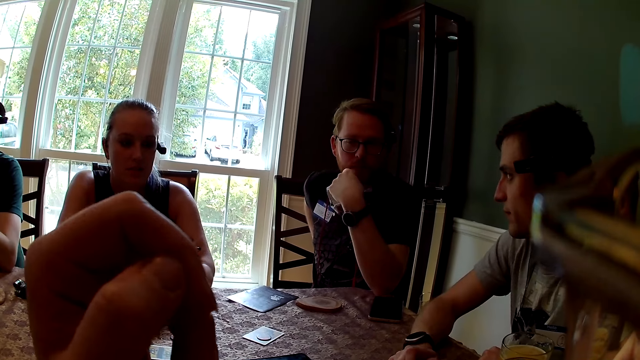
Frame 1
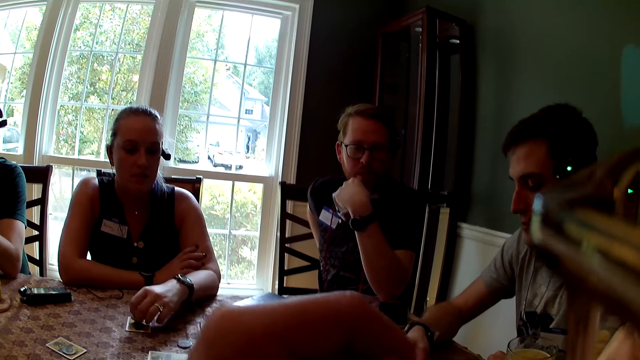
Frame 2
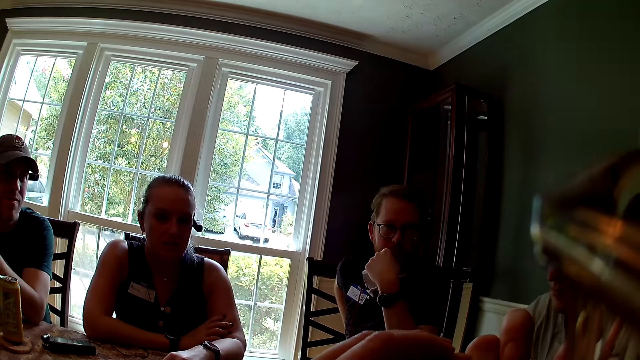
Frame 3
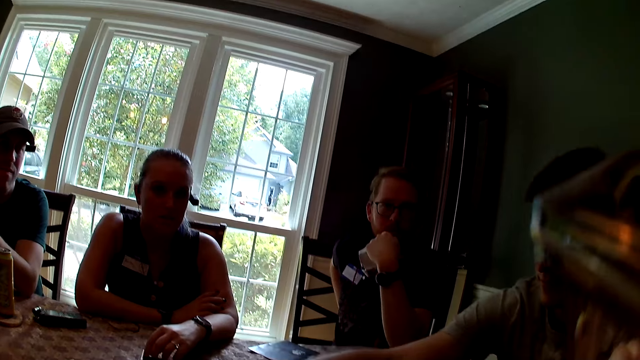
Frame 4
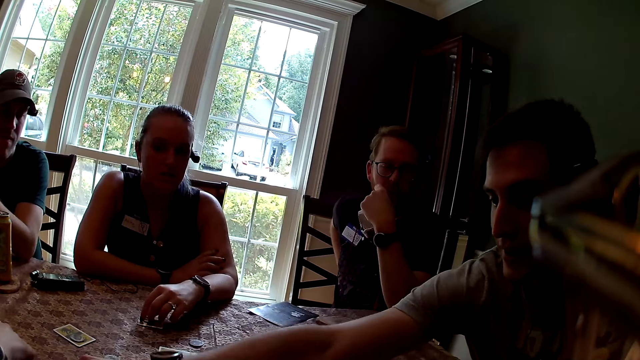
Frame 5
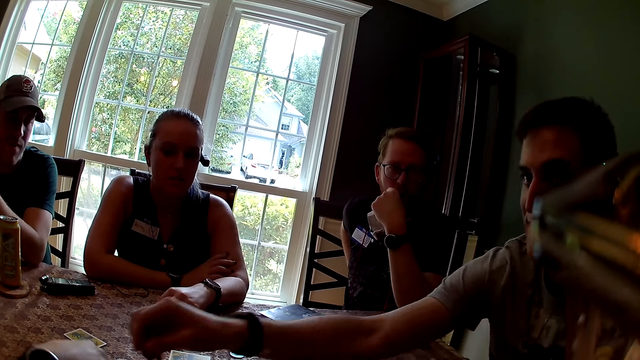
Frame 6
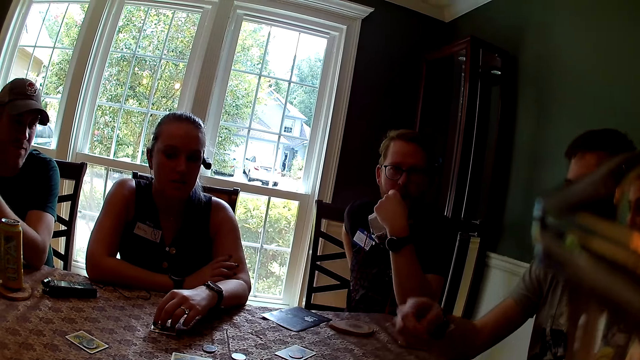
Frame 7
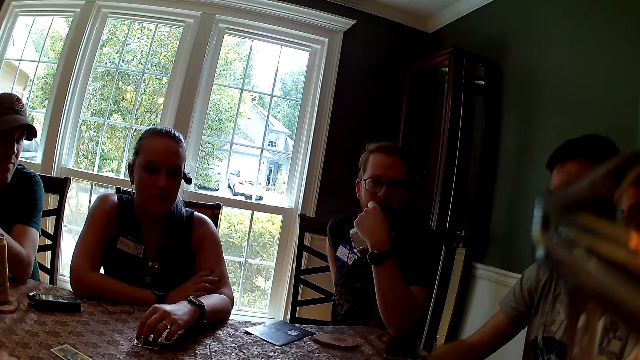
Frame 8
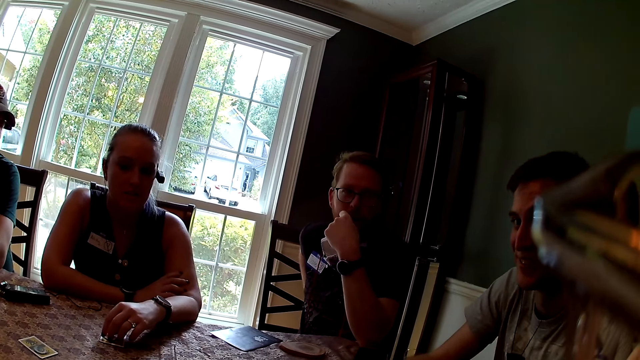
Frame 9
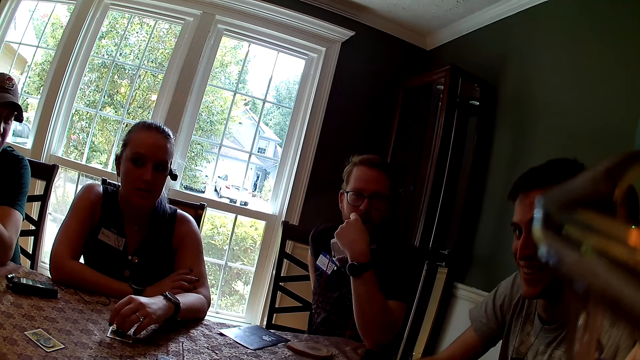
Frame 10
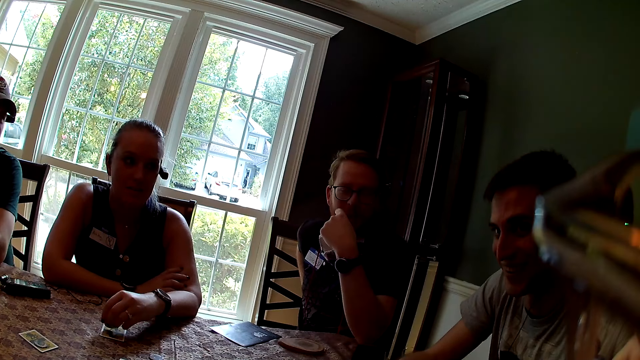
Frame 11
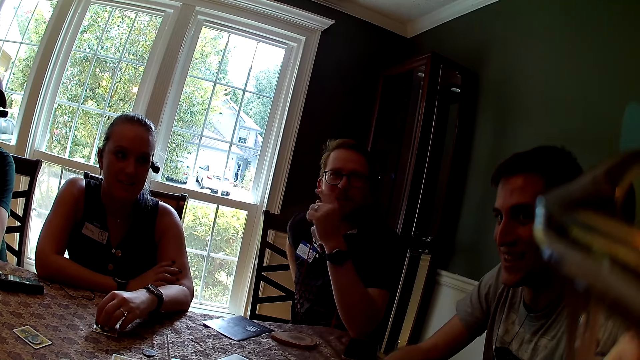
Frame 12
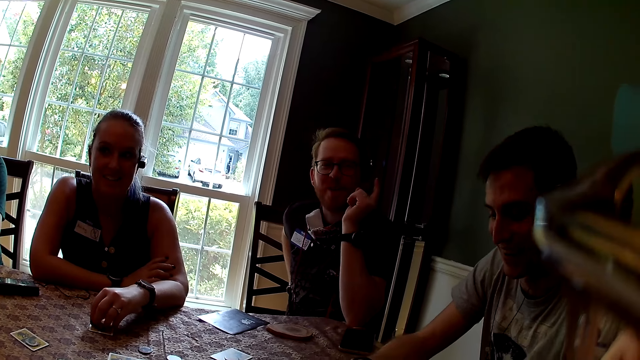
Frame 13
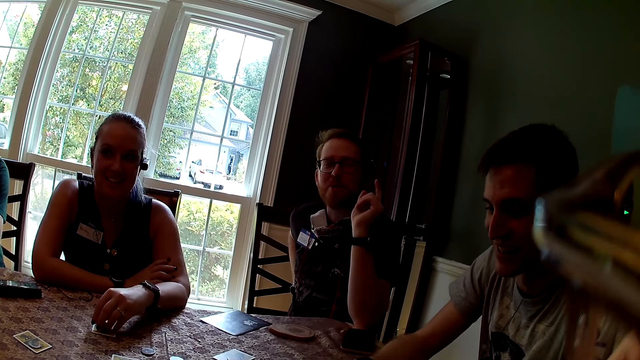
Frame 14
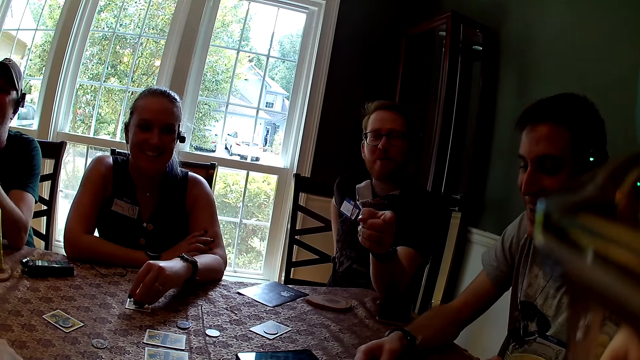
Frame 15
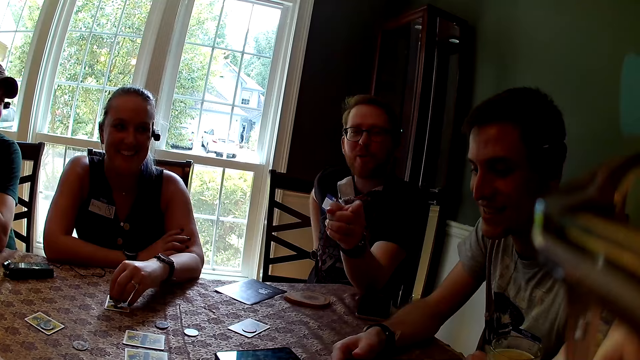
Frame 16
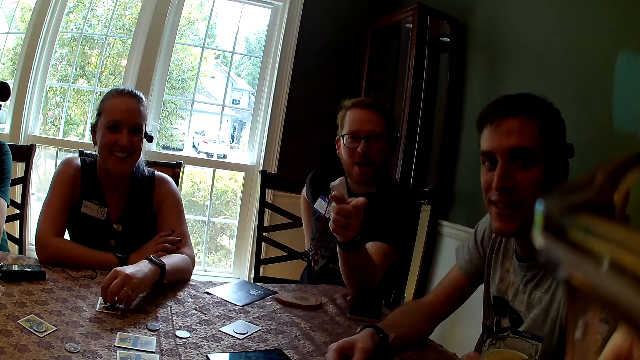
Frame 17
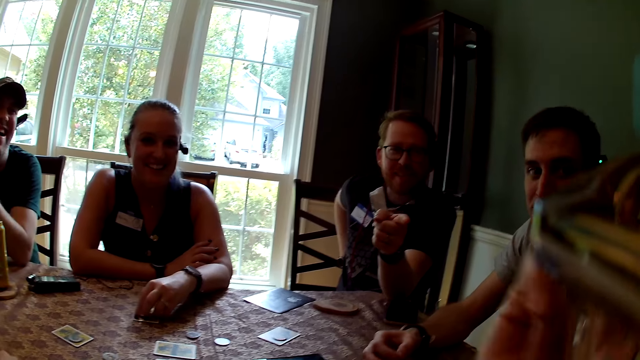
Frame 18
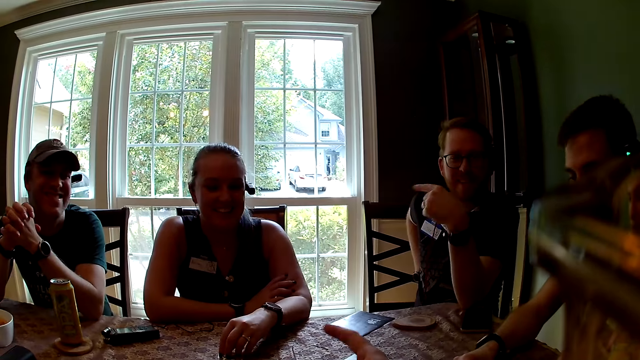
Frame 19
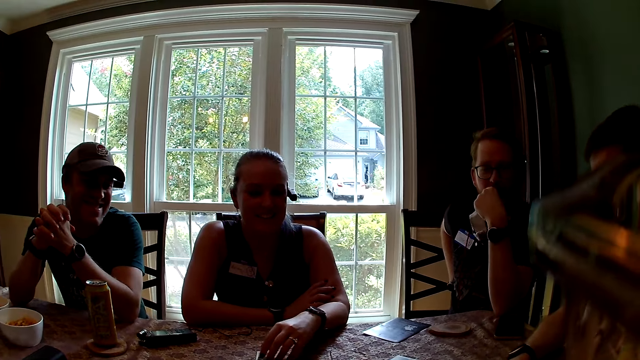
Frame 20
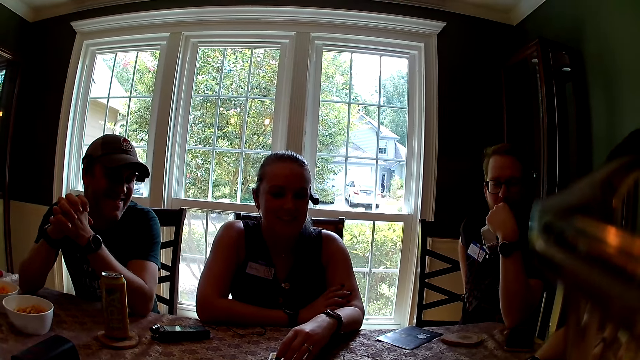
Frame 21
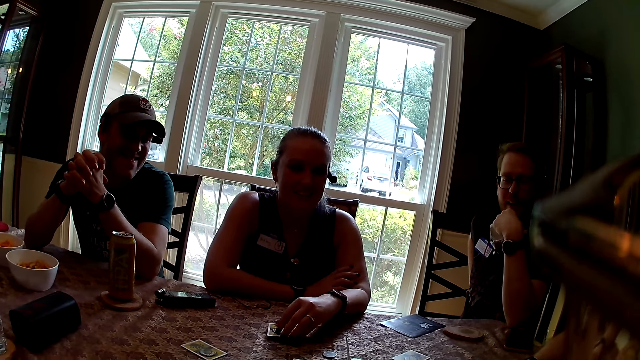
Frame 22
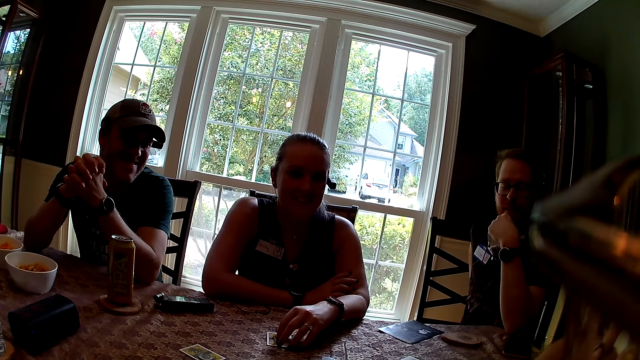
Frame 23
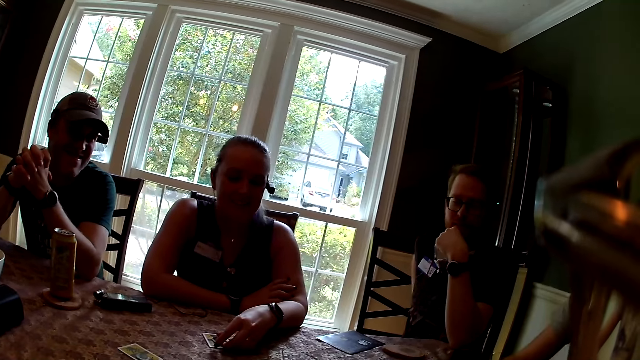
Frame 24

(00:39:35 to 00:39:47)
A man plays a token on the table with his right hand. The camera wearer looks around.

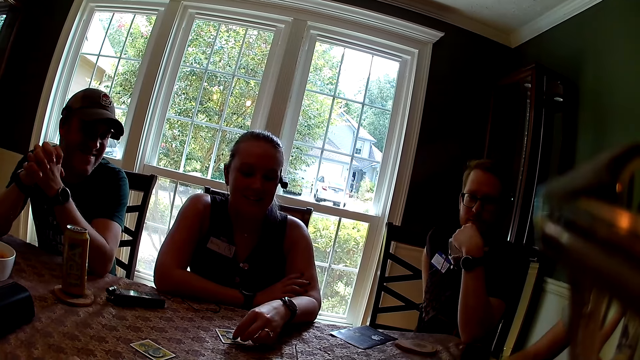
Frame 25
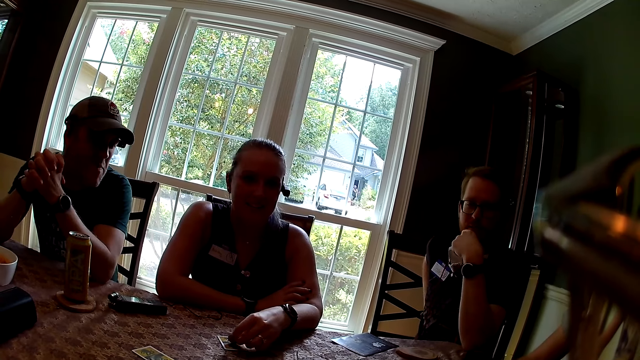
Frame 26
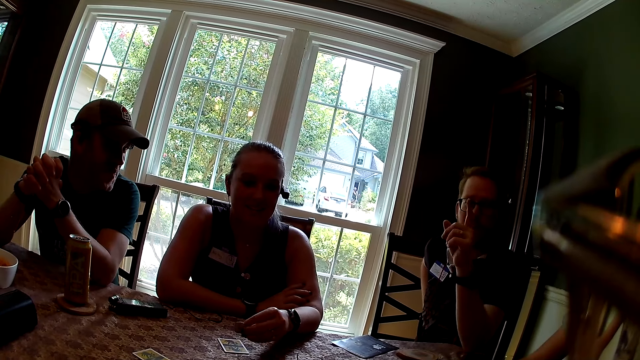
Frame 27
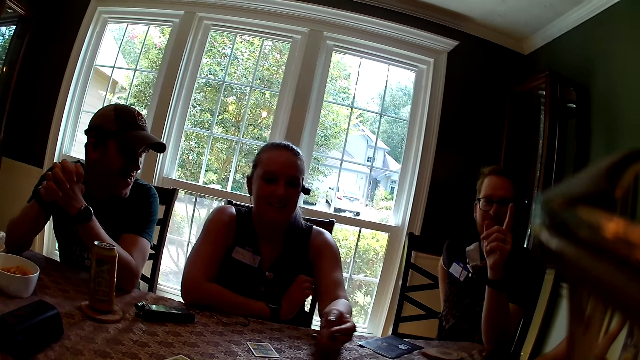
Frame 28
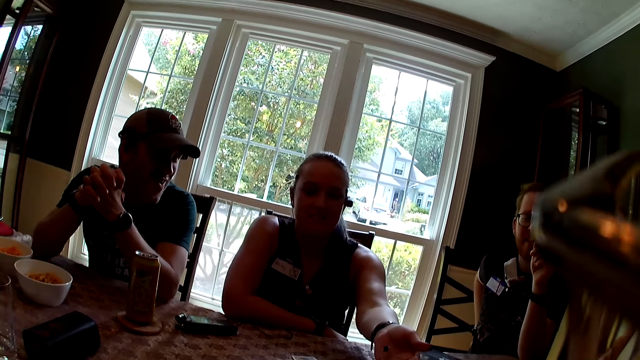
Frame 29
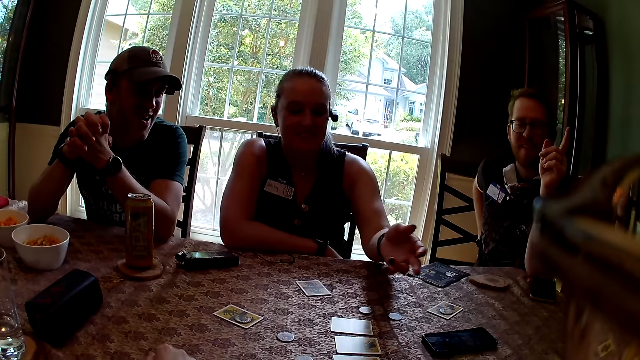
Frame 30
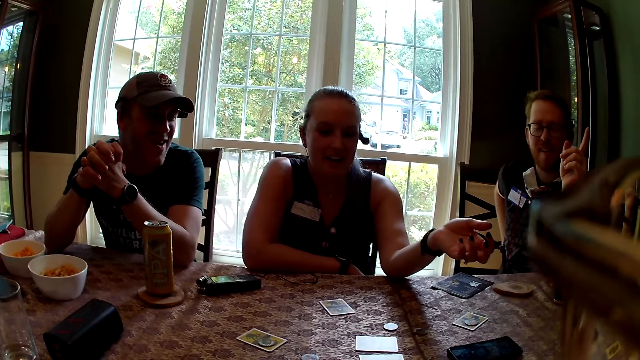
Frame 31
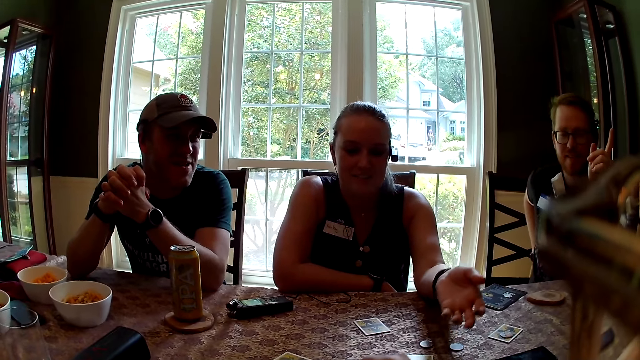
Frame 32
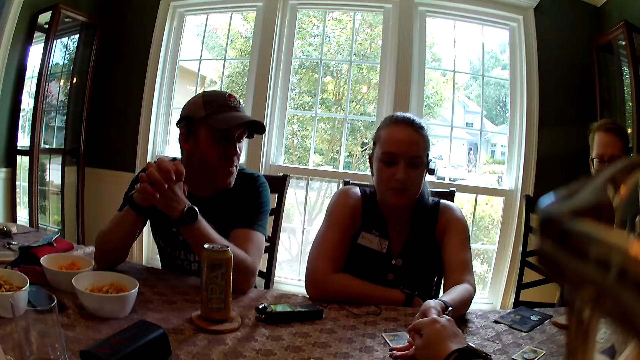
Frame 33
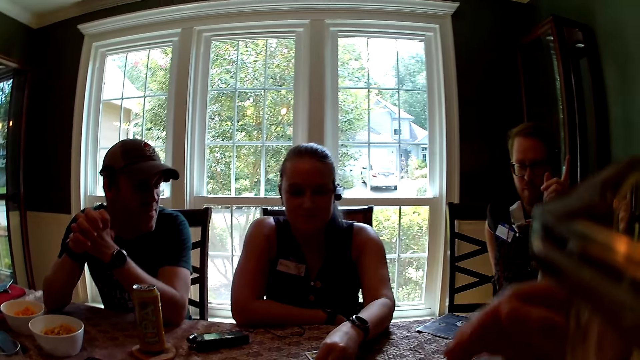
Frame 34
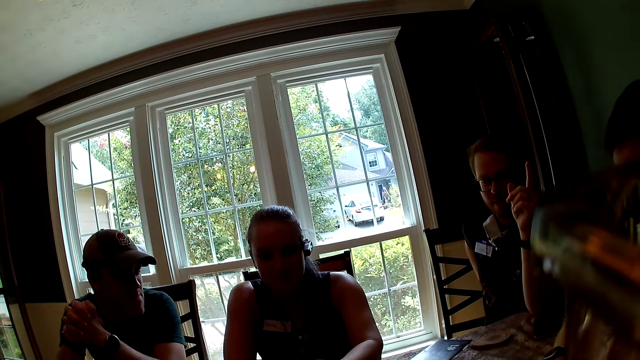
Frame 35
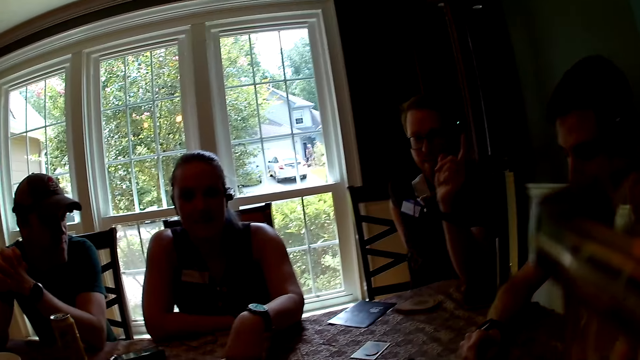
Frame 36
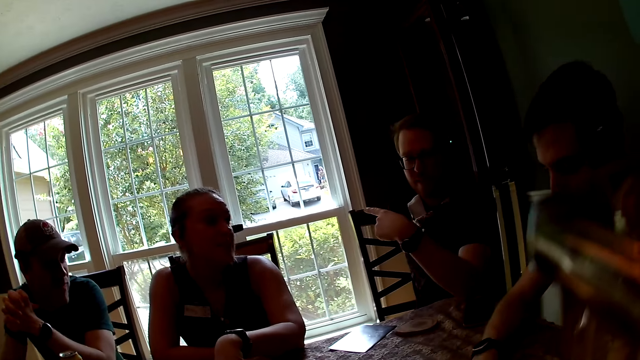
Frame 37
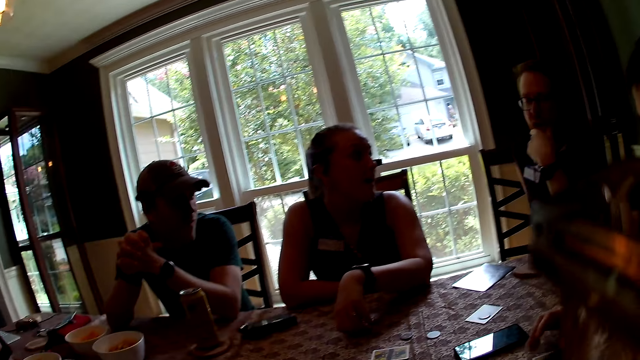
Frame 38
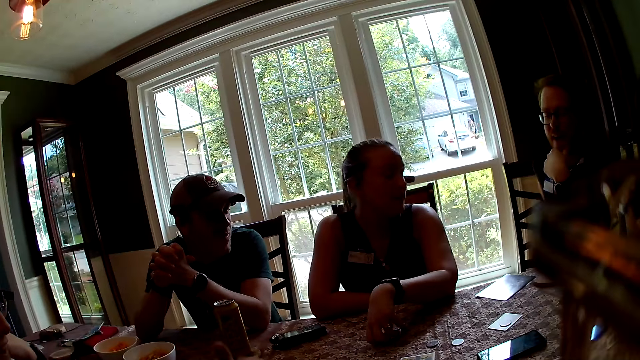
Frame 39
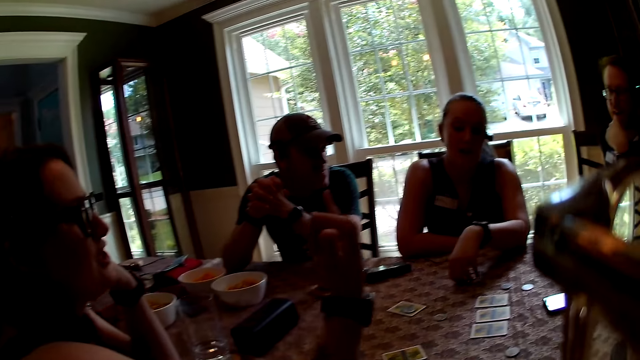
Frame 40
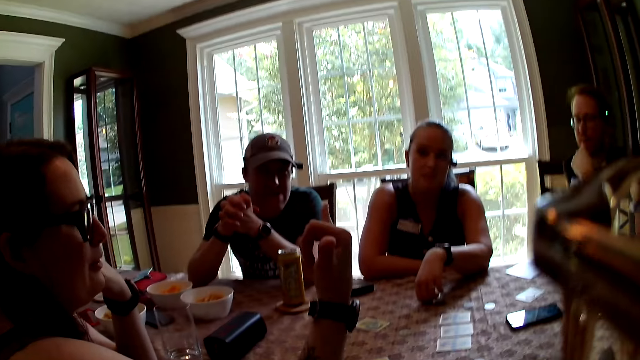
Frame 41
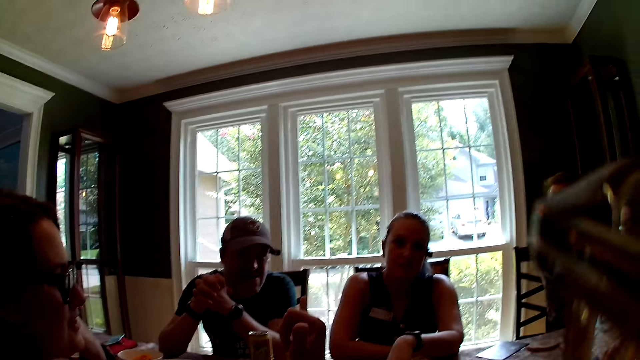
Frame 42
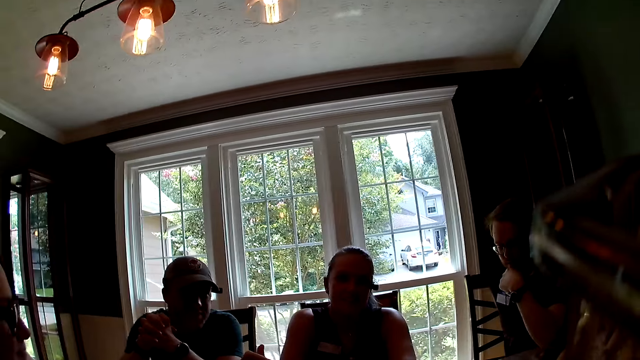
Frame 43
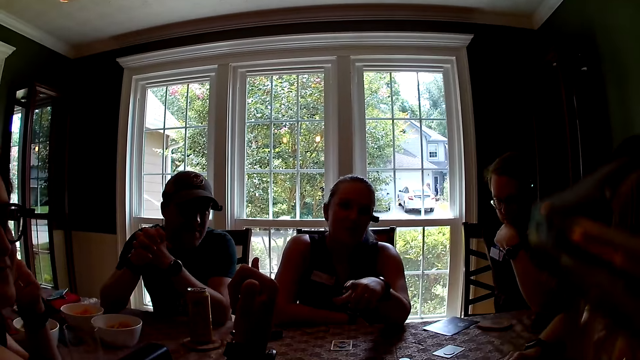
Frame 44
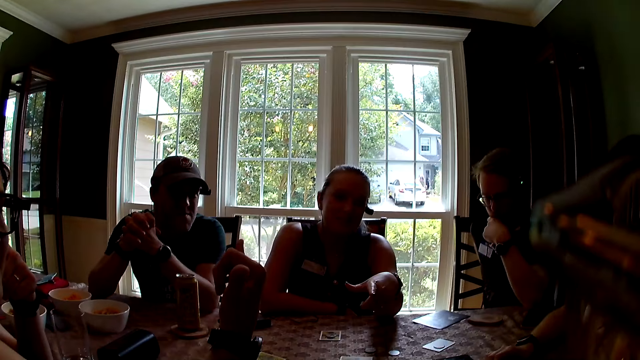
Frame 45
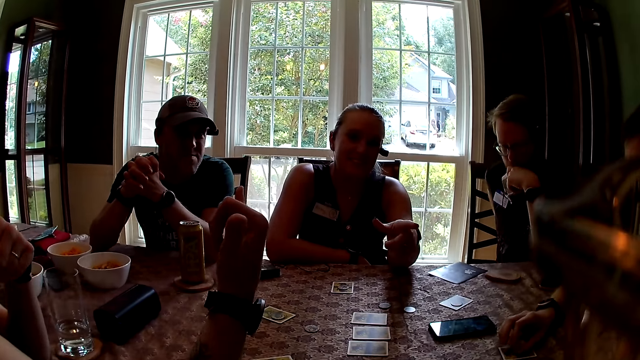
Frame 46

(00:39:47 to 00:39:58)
The camera wearer talks. A woman gives a token to the camera wearer with her left hand. The camera wearer gives the woman a token with her right hand. She puts playing cards on the table. She looks around.
